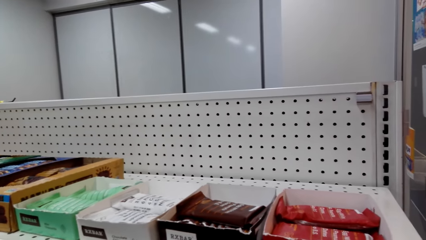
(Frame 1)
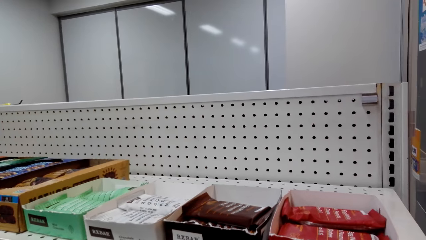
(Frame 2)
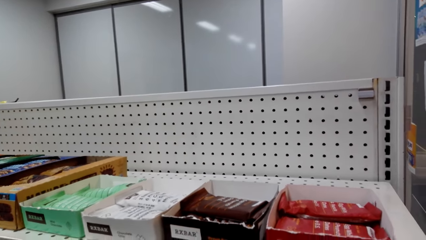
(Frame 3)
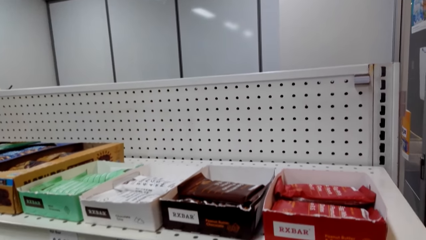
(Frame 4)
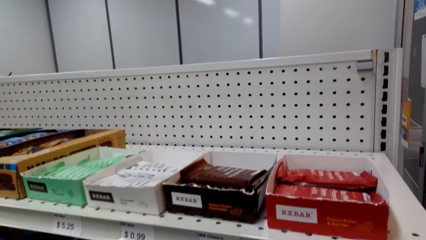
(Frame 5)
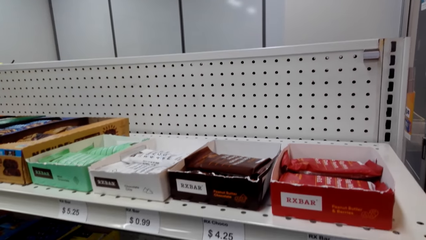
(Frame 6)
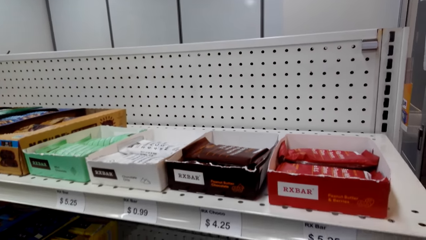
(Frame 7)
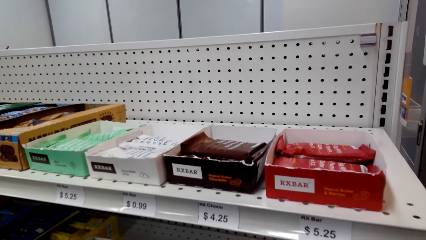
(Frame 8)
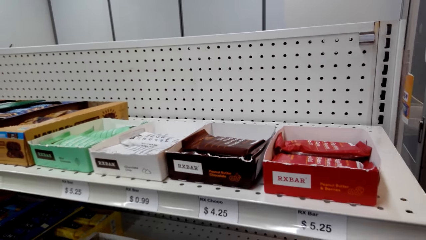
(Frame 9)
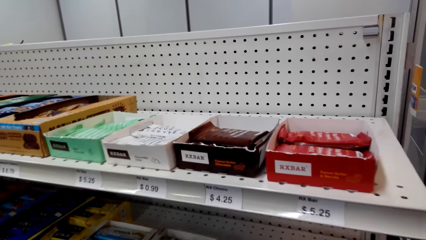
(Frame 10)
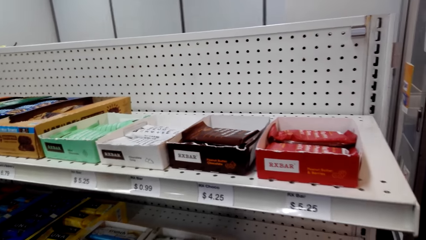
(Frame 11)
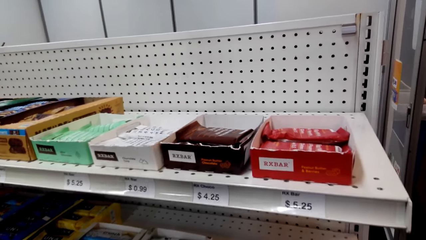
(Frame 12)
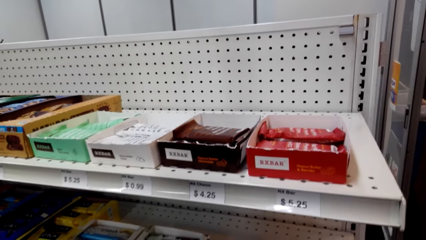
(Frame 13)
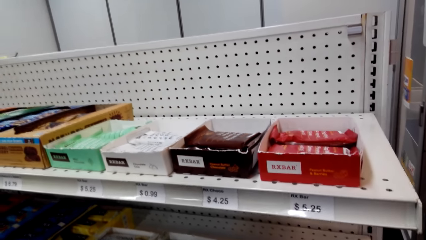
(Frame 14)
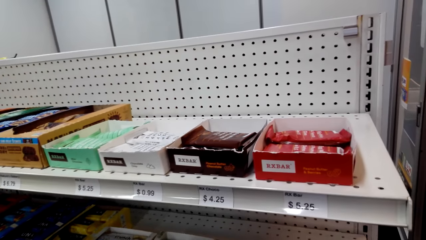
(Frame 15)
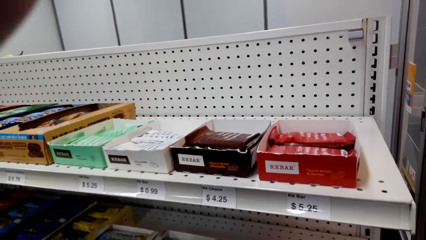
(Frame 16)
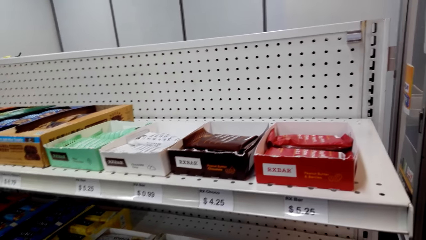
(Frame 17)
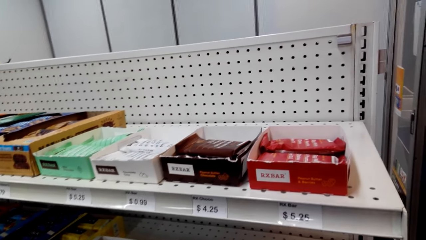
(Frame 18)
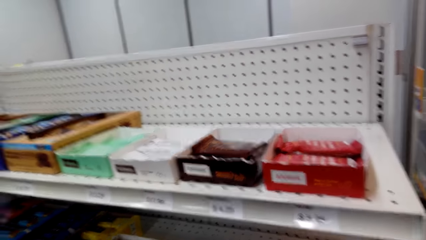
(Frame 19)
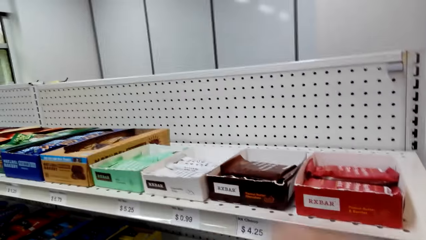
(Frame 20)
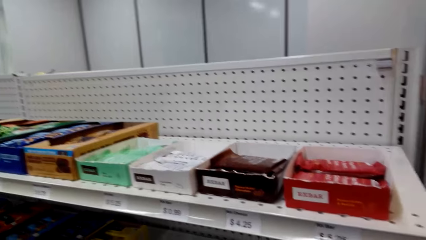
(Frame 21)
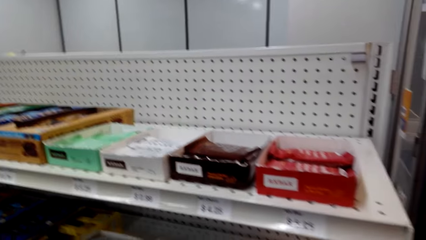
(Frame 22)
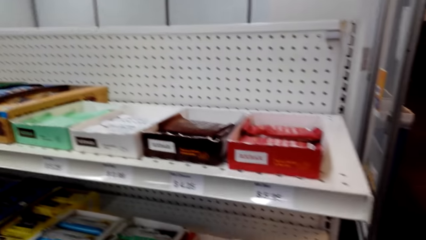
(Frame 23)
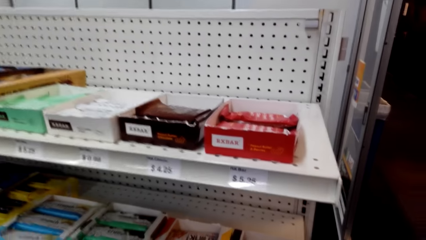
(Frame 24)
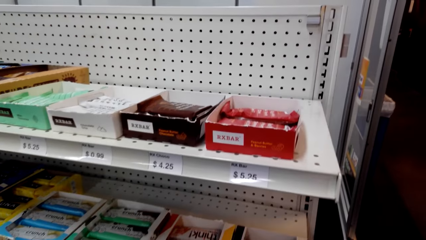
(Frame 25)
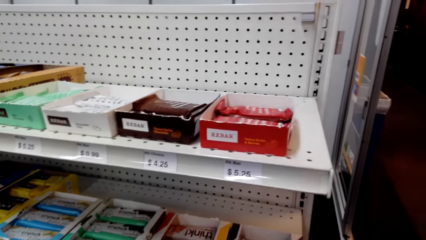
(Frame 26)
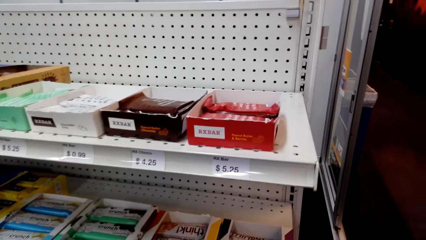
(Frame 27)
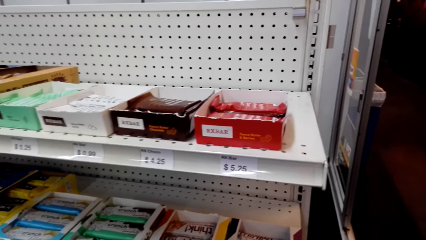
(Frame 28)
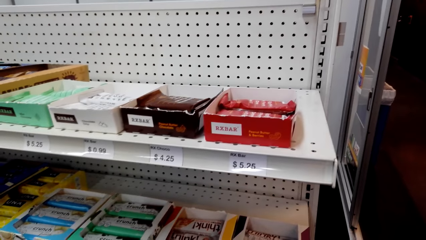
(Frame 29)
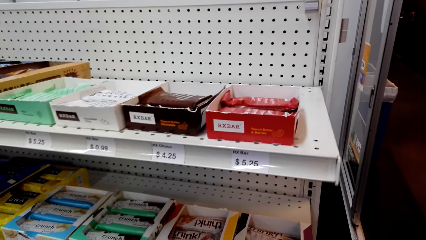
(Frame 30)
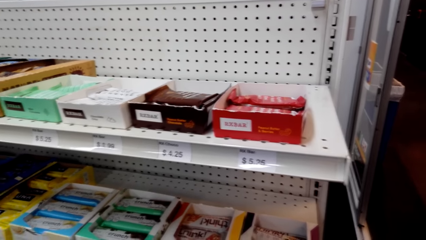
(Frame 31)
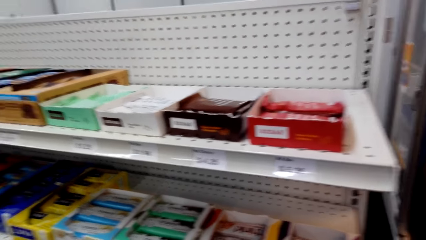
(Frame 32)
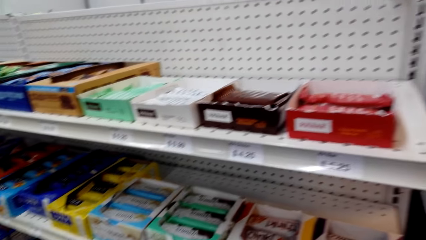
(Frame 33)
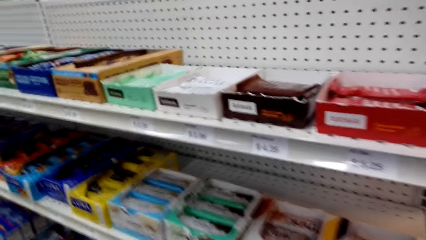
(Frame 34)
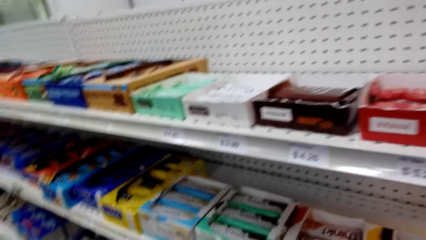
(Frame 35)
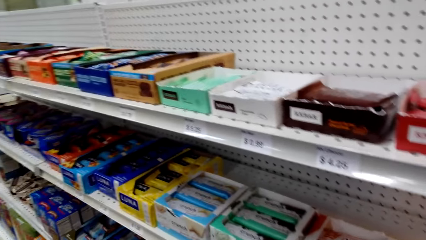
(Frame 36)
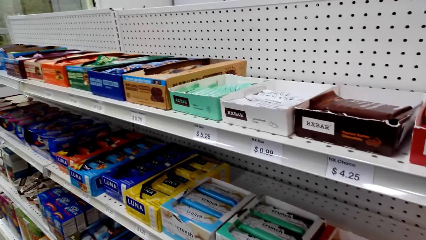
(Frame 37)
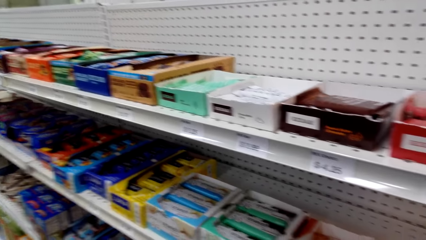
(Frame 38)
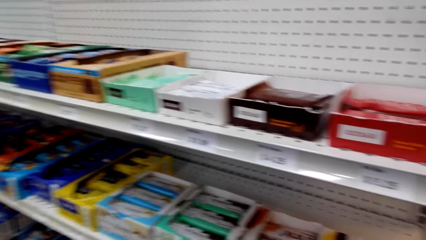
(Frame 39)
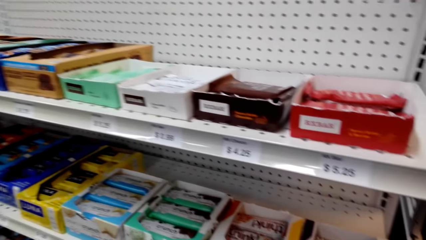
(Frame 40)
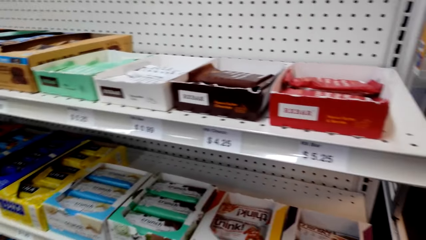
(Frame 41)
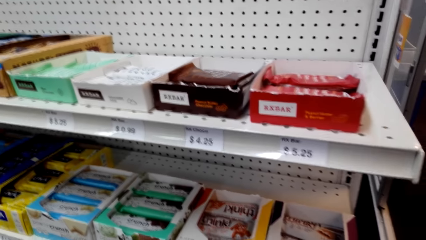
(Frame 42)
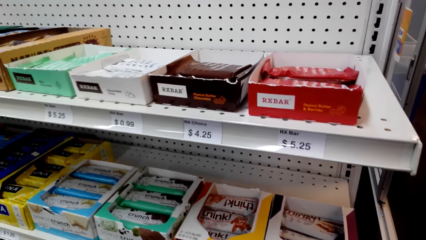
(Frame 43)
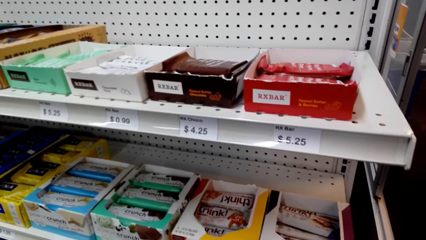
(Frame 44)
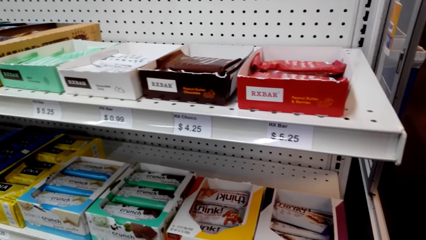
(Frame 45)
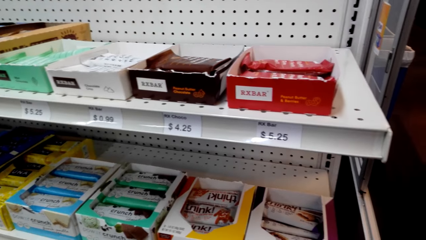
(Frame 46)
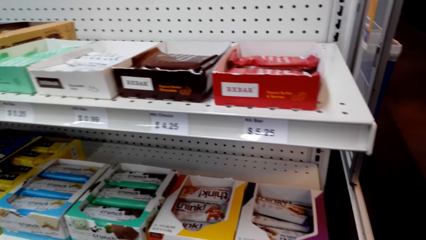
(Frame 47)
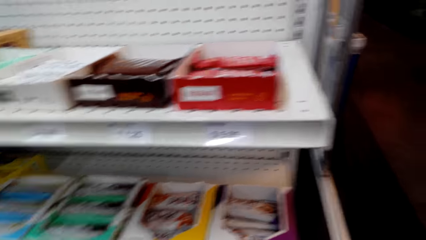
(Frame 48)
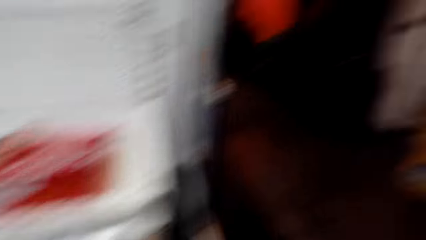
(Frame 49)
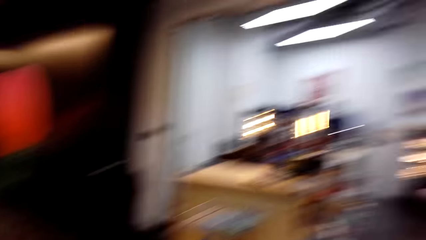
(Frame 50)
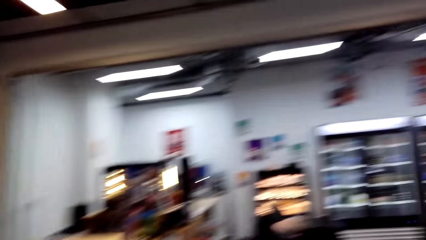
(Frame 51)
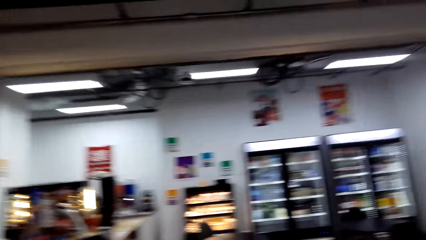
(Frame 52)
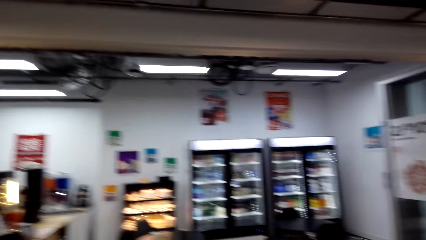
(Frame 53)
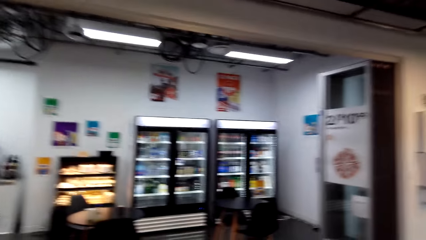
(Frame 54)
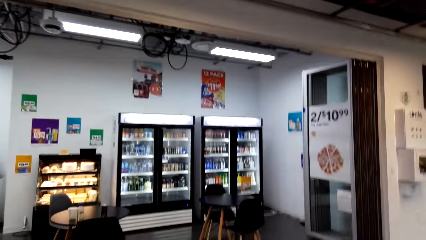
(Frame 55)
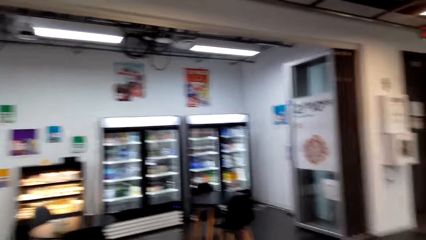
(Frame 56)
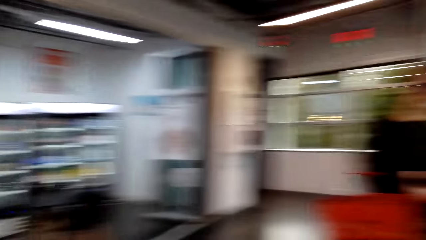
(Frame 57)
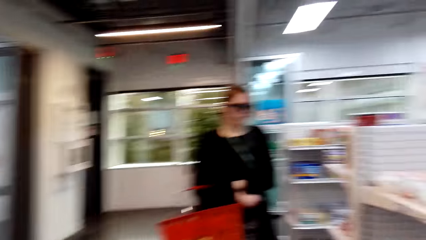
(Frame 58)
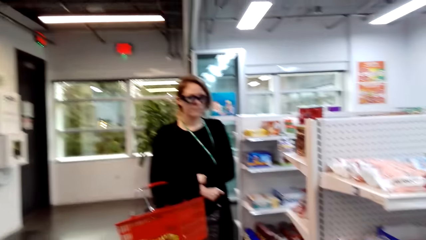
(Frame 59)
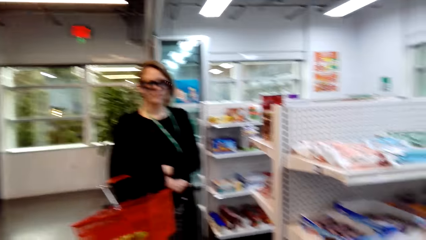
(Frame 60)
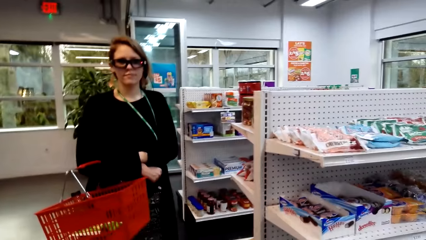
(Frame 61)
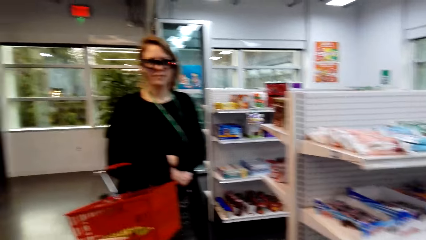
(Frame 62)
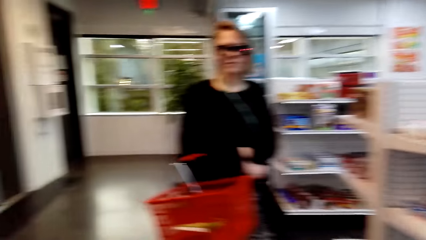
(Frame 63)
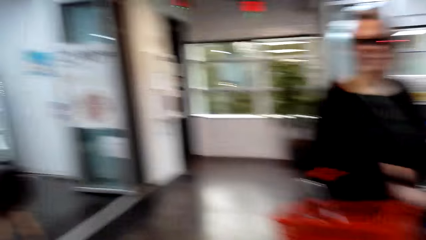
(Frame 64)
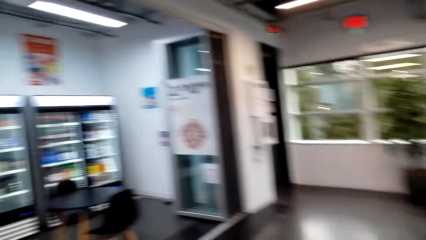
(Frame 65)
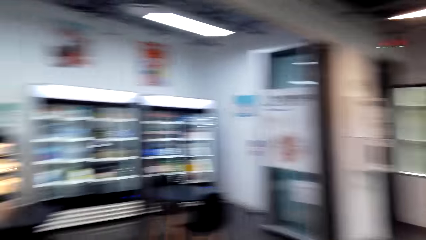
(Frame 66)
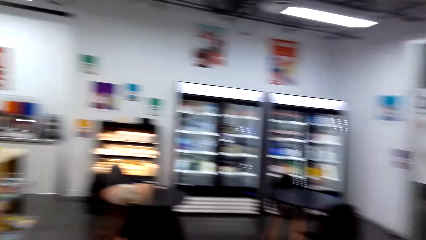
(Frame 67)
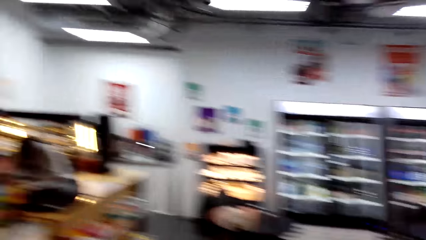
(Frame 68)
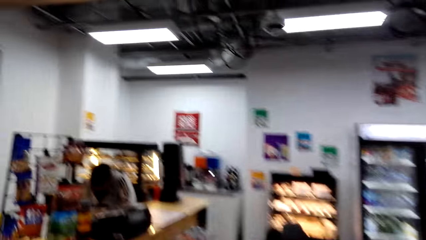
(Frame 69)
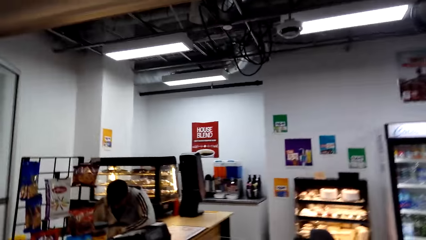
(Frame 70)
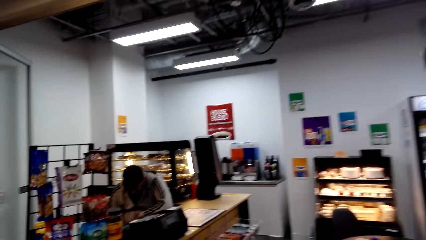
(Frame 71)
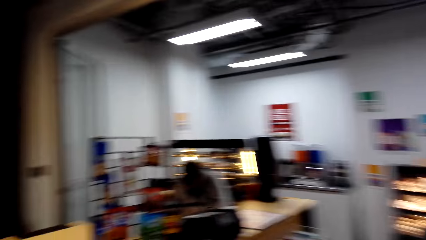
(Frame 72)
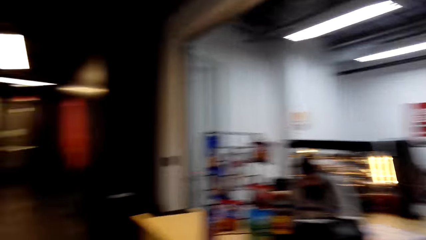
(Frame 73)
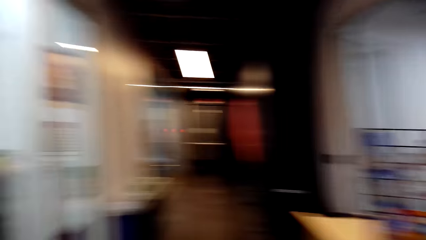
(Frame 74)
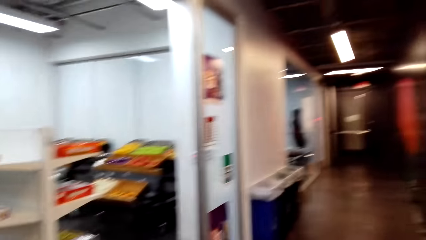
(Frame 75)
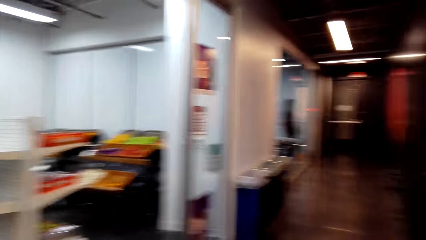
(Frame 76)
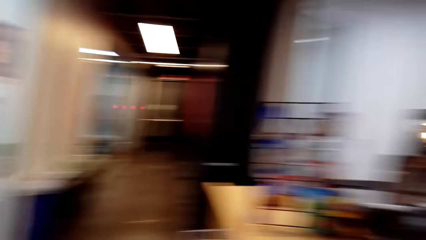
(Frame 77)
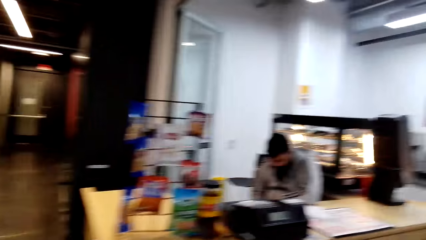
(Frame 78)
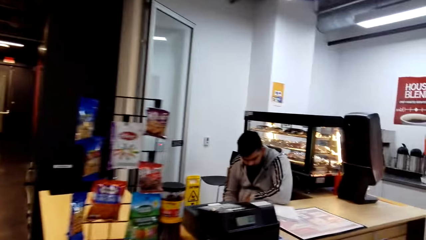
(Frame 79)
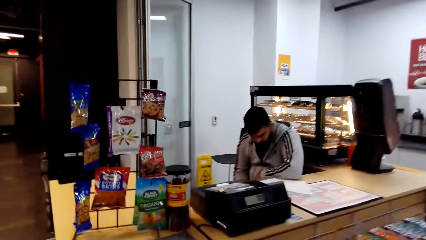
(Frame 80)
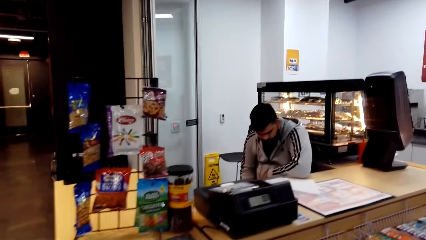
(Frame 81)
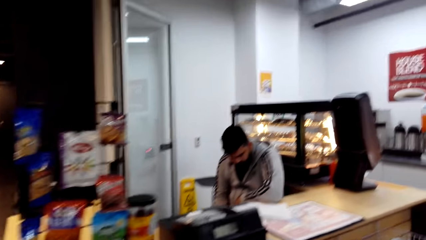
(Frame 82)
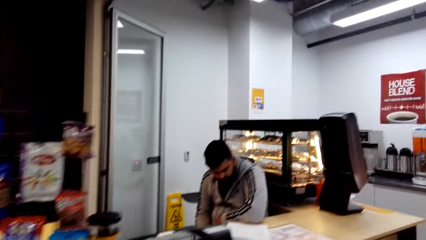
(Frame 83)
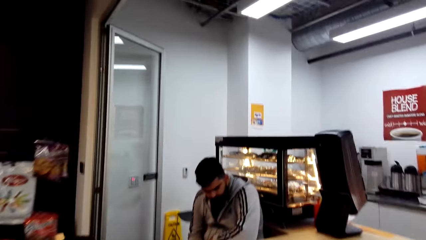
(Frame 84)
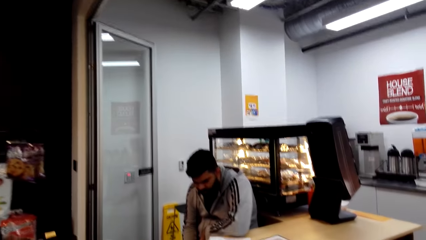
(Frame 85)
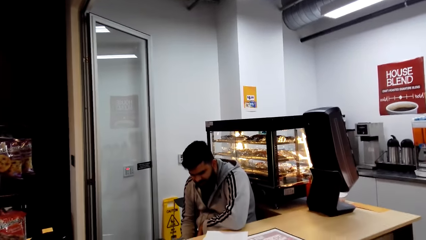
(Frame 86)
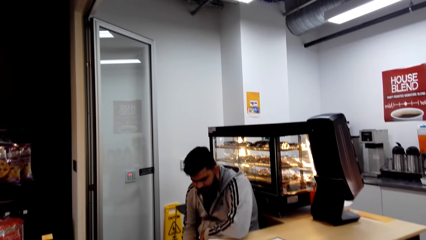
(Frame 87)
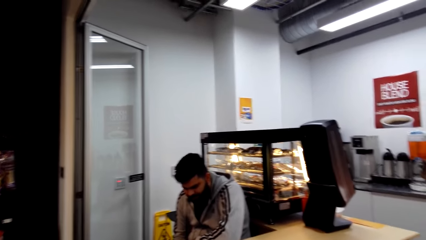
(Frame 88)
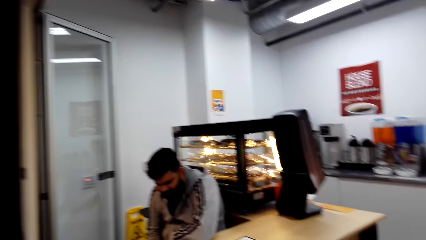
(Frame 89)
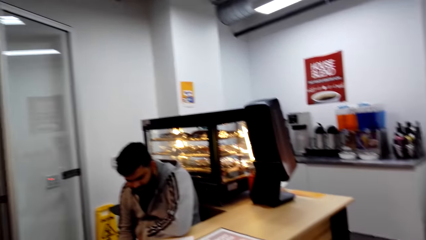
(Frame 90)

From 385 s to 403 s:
The camera wearer looks around. They walk around a supermarket. A lady walks in the supermarket. The camera wearer looks around. A man sits on the chair.
